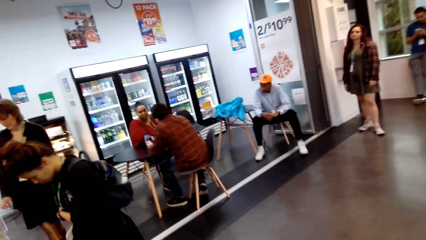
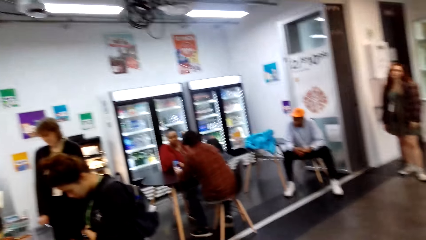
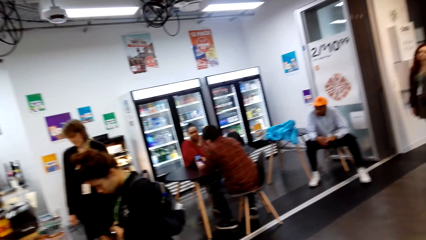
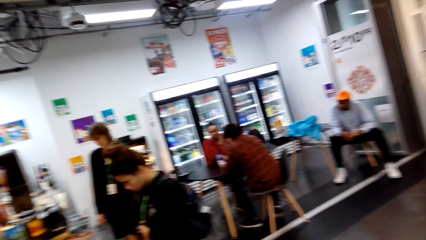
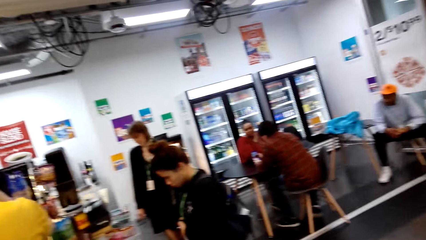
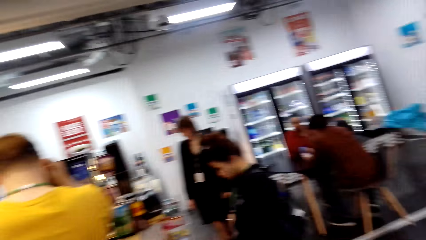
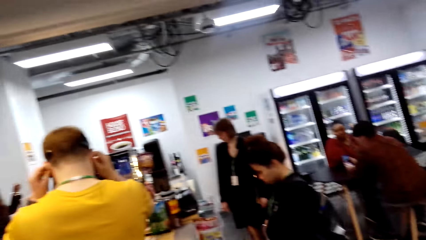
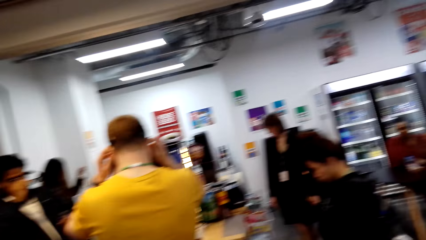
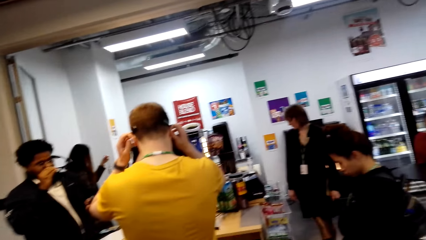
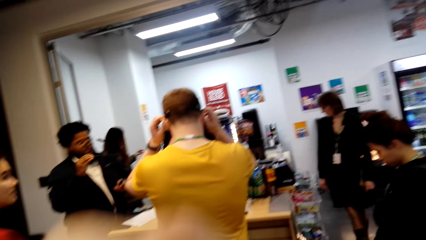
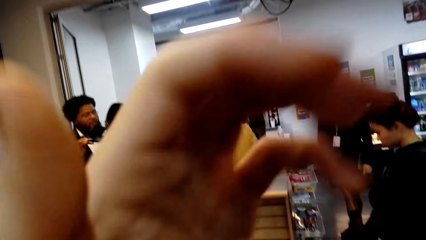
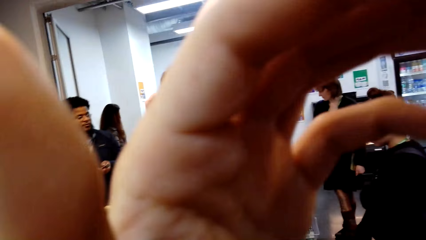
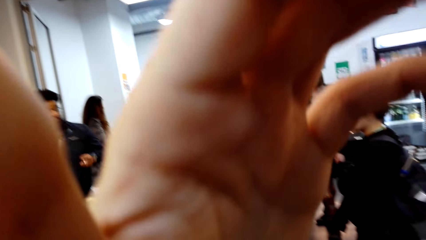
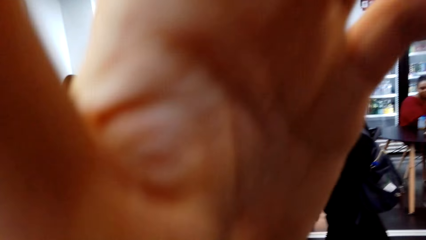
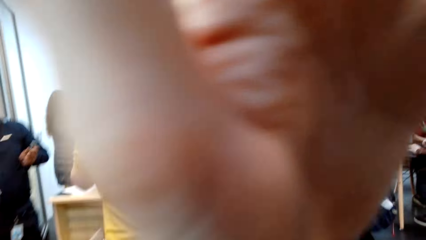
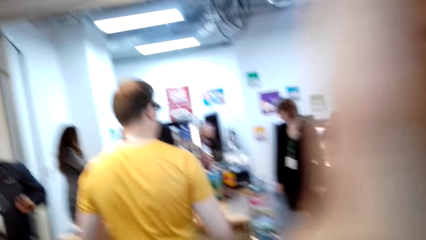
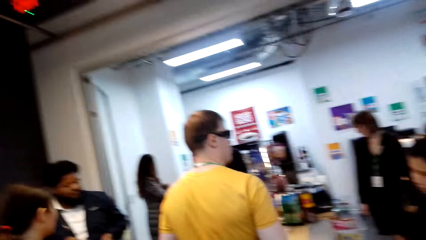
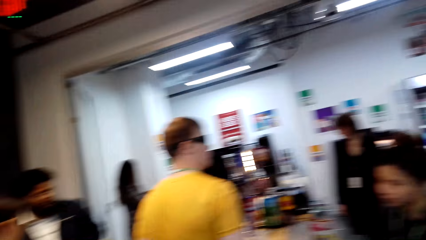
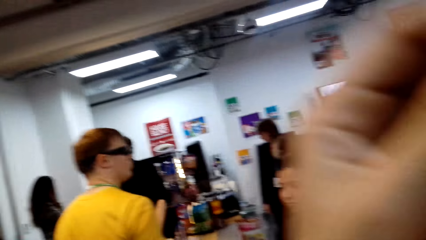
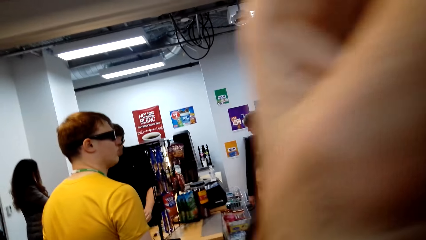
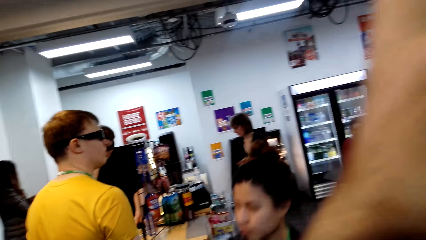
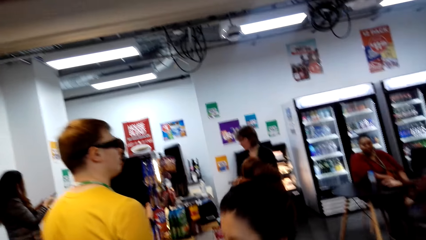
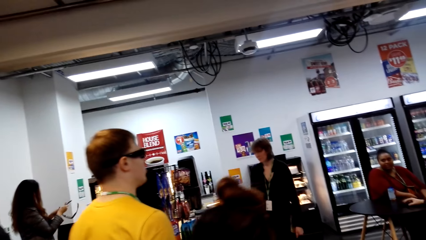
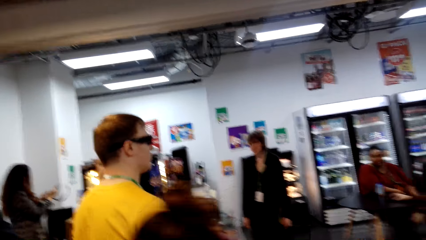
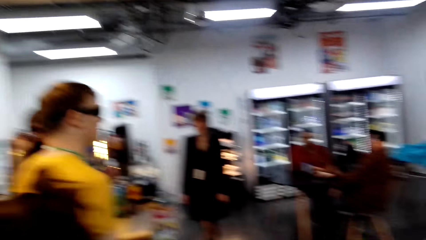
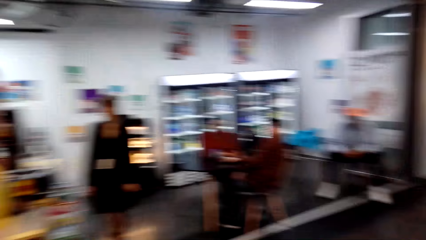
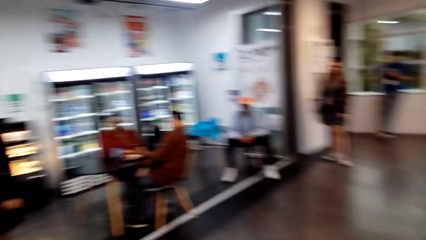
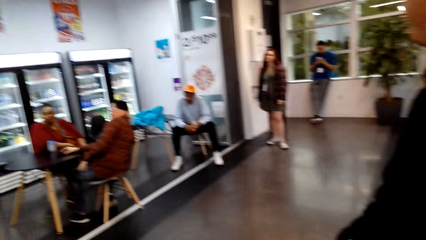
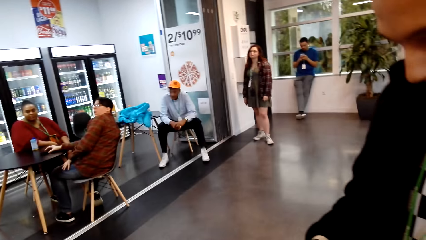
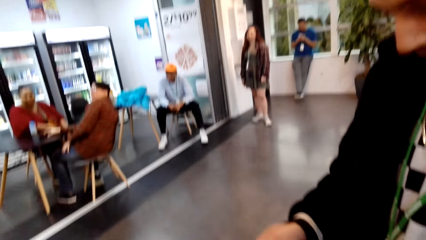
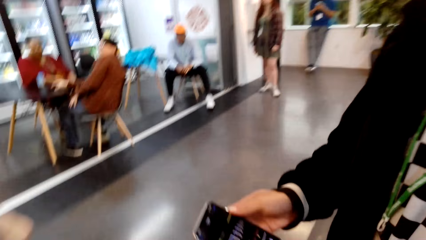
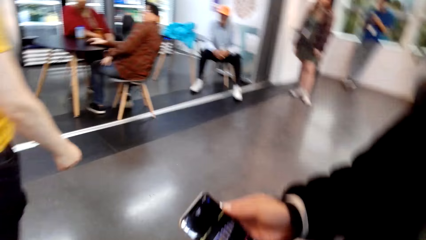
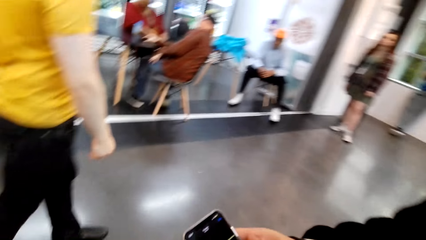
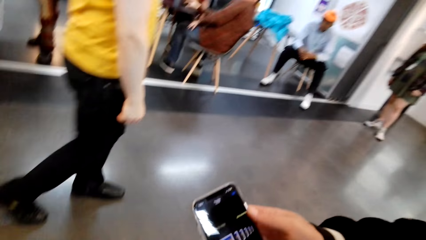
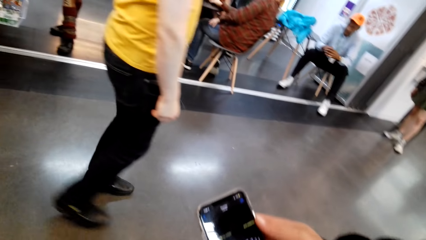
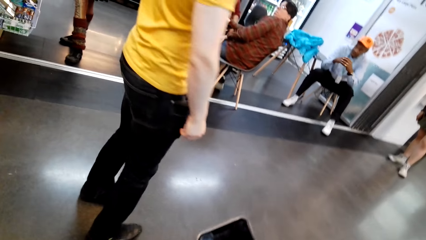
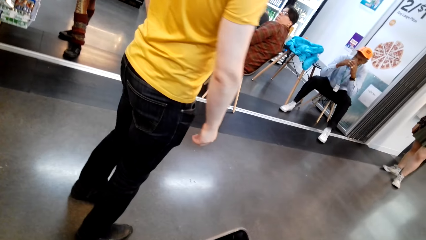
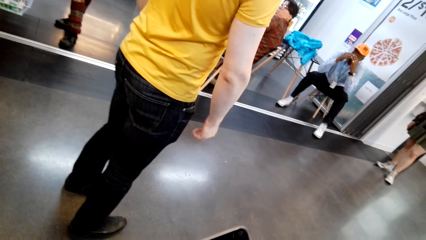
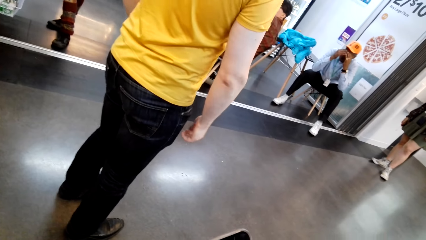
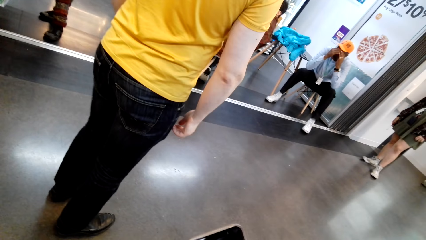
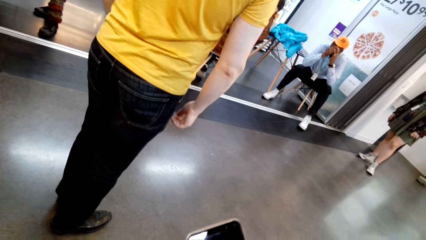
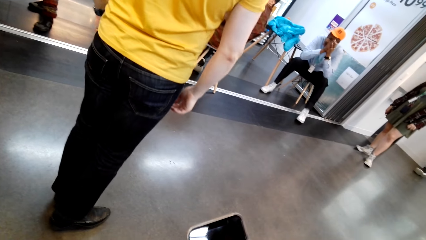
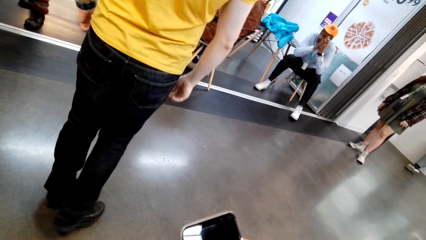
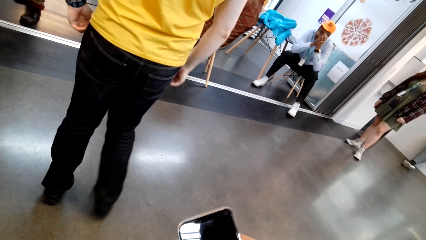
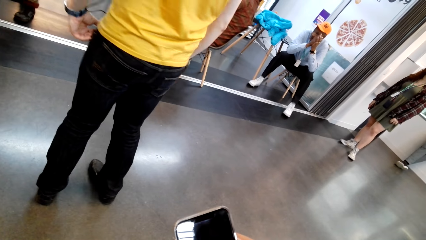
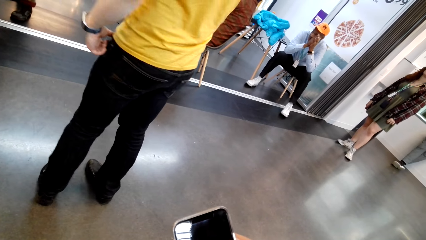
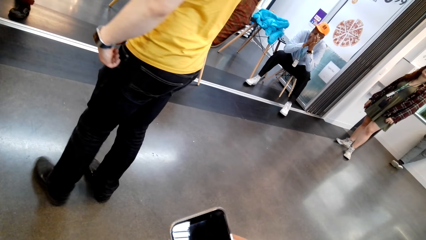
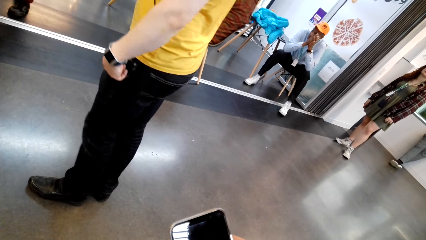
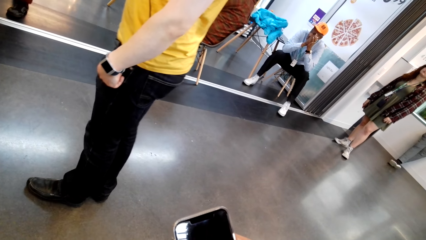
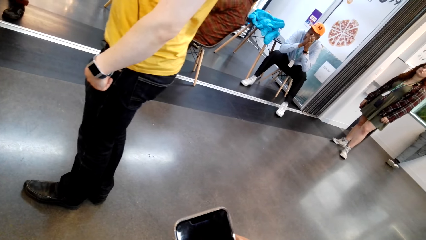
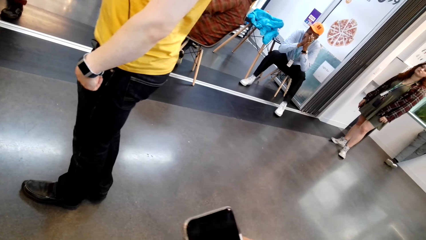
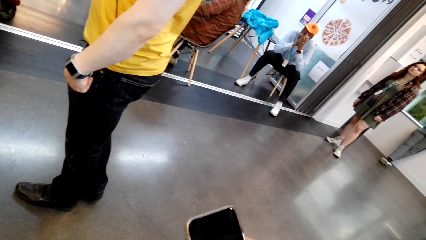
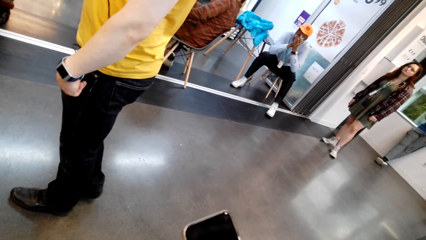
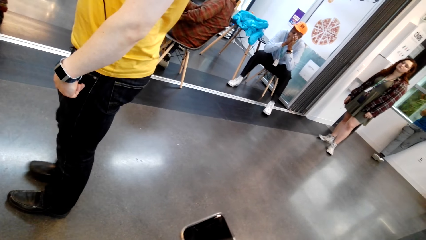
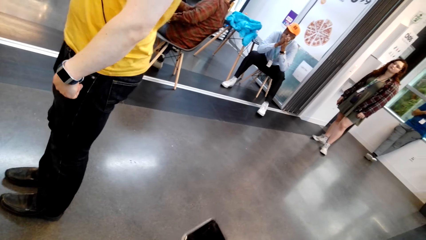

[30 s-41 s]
The camera wearer touches his head. He moves his hand. A person talks to the camera wearer.

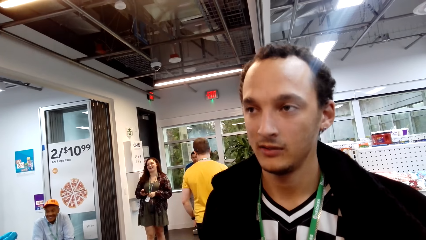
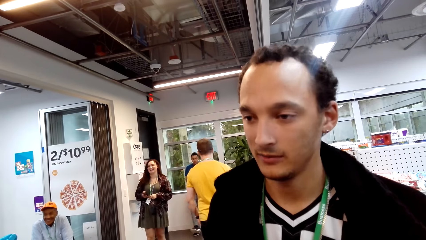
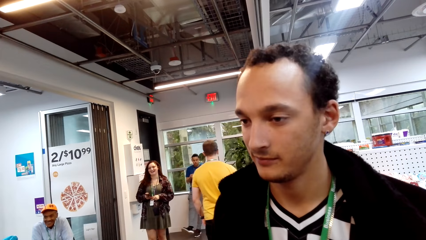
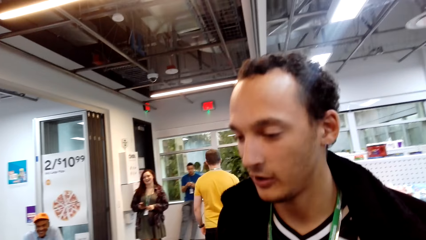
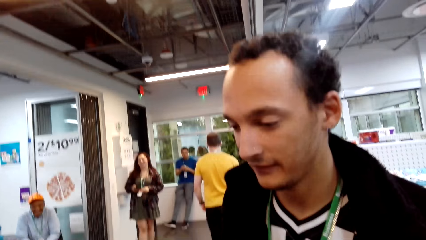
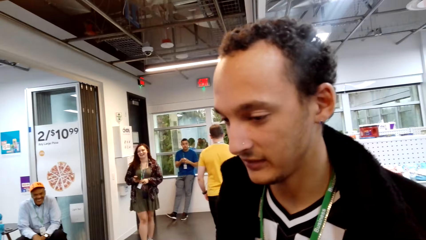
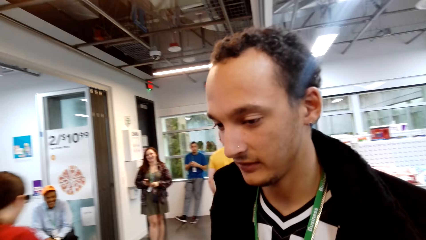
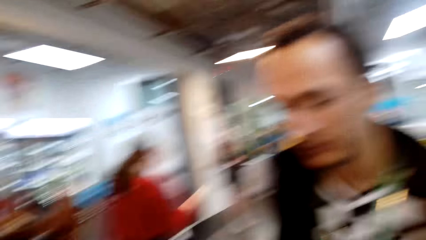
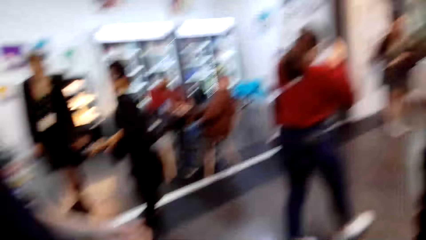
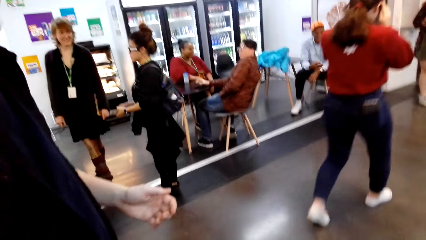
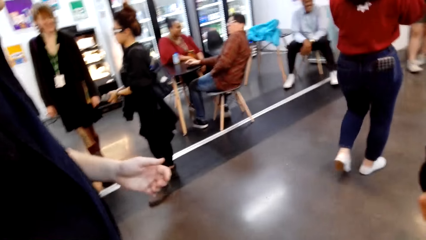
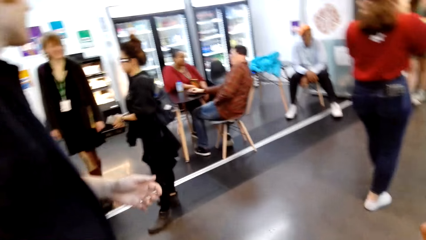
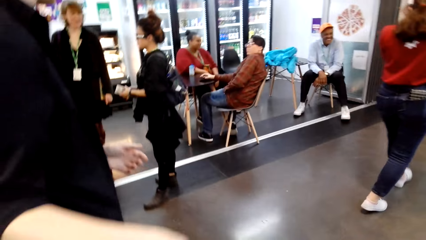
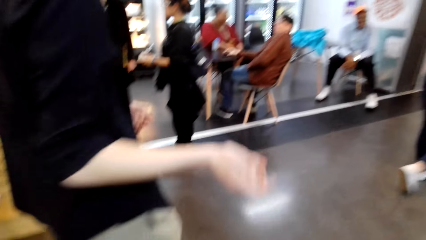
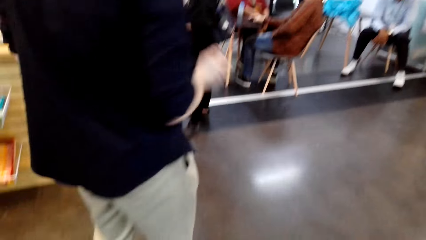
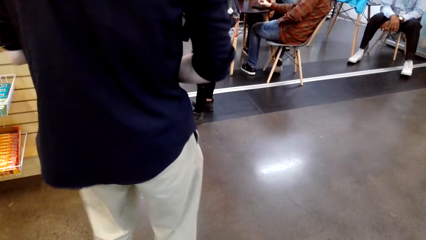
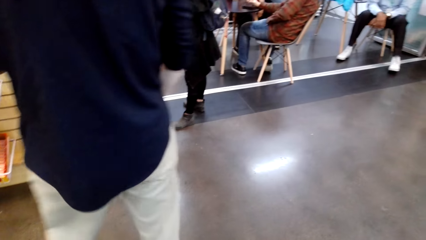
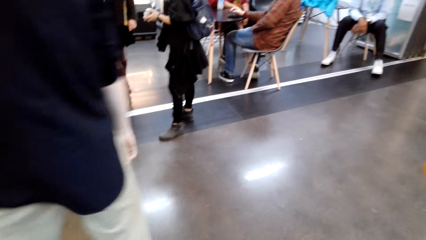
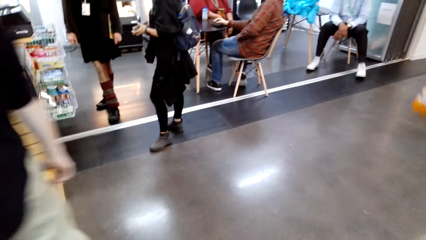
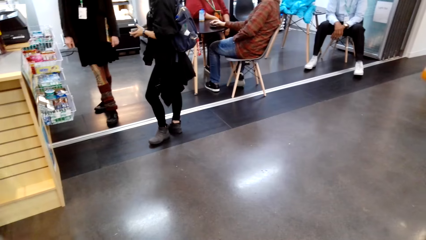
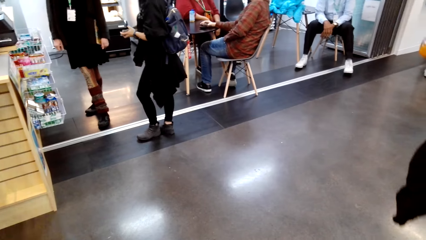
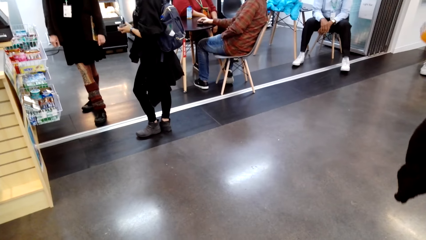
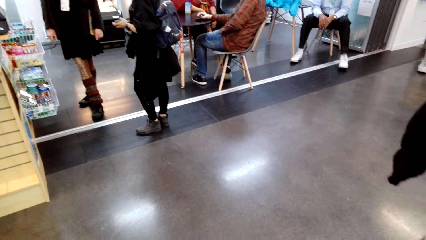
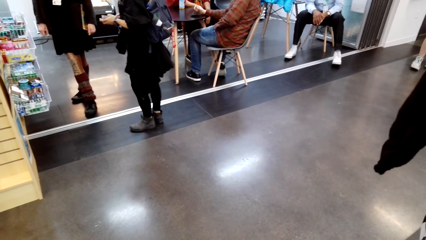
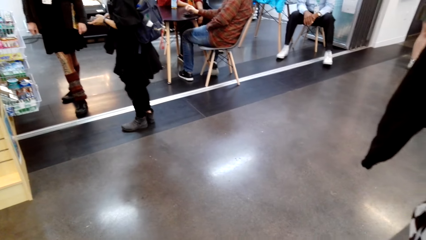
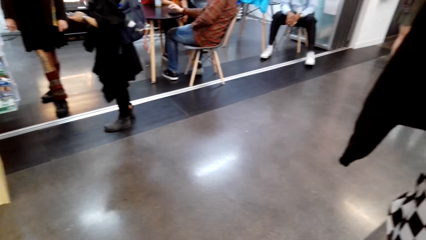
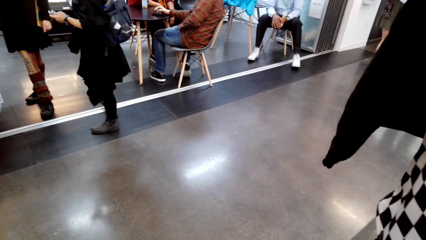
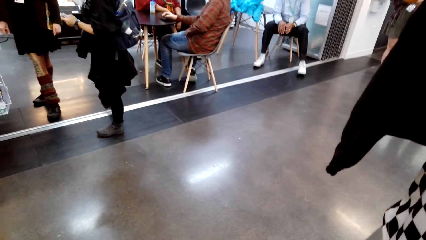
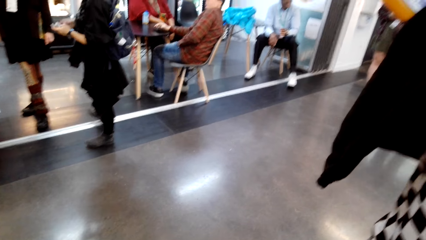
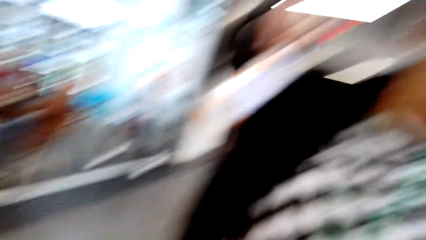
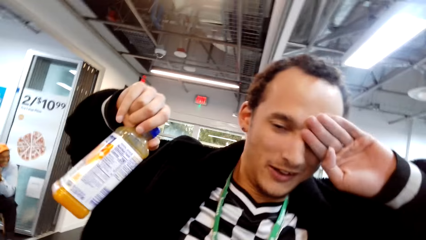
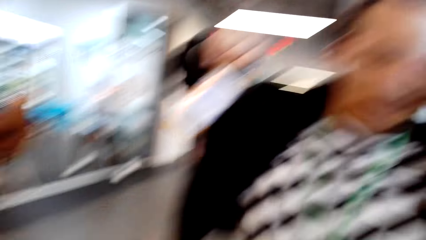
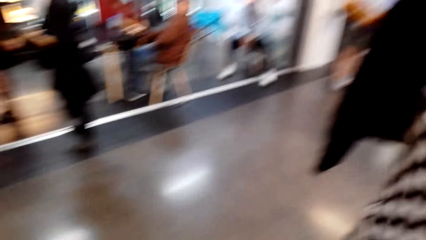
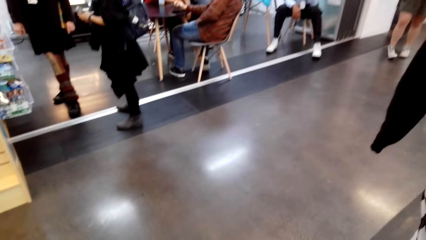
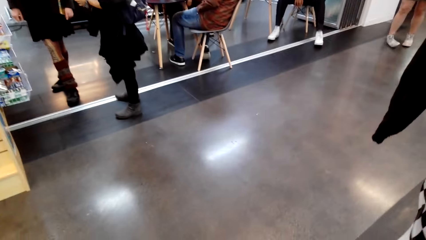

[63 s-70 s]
The camera wearer moves his head. A person touches the camera wearer. The person walks away from the camera wearer.
